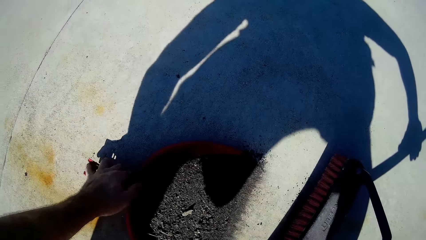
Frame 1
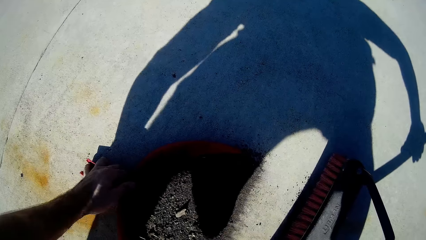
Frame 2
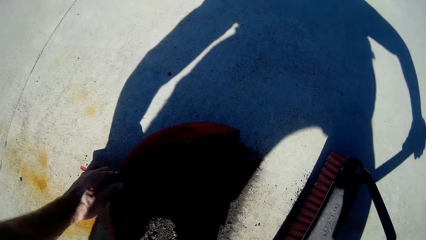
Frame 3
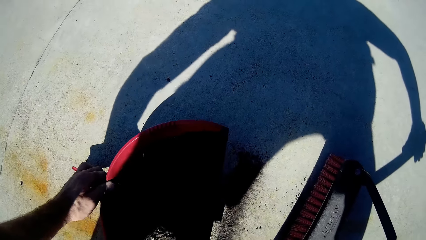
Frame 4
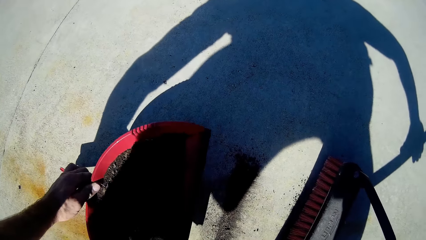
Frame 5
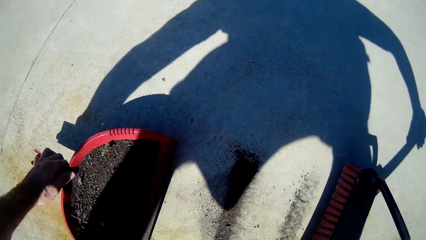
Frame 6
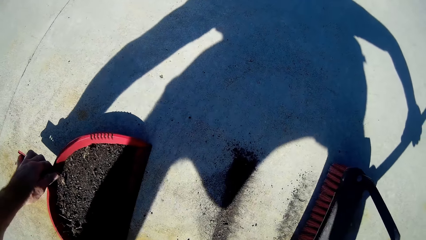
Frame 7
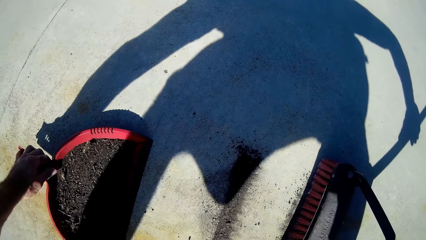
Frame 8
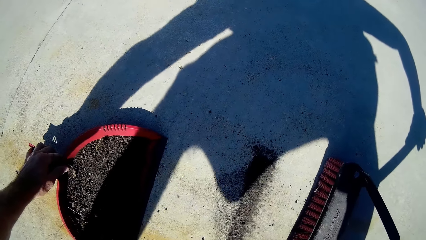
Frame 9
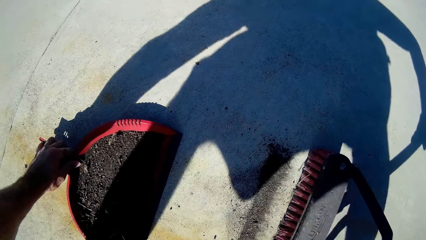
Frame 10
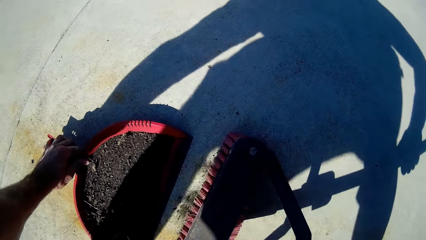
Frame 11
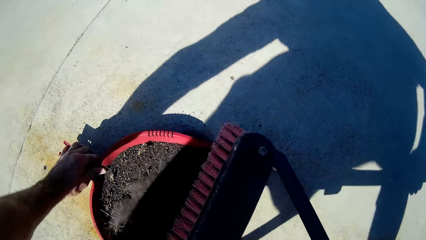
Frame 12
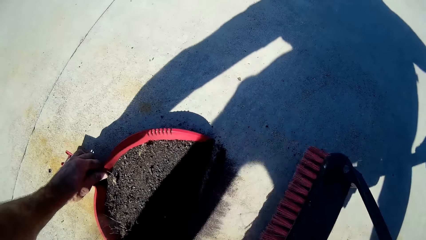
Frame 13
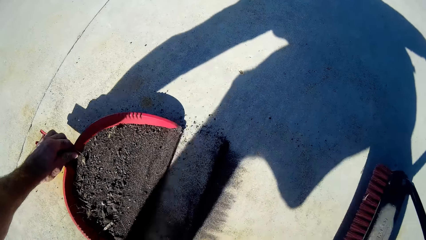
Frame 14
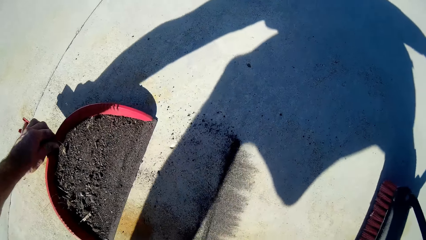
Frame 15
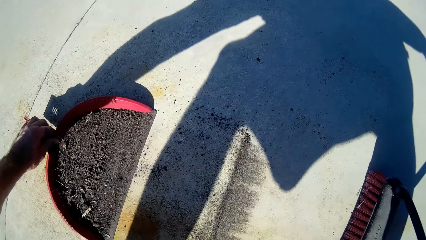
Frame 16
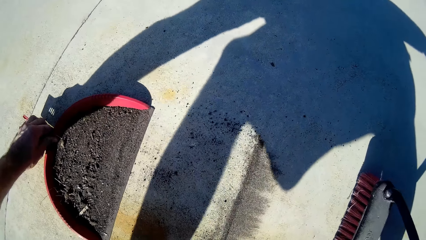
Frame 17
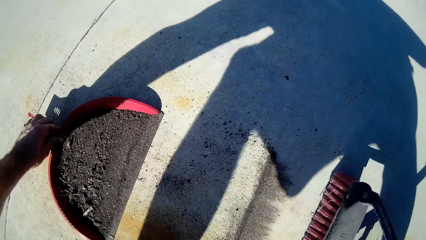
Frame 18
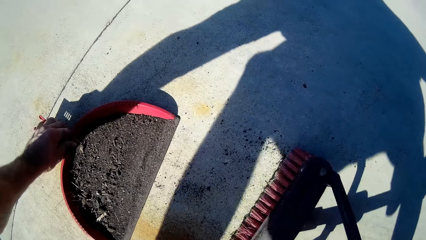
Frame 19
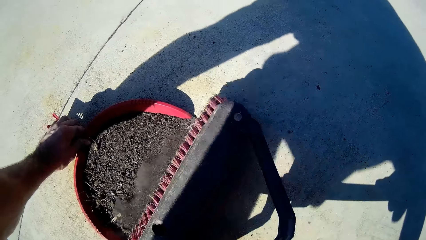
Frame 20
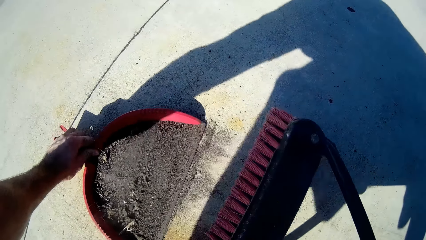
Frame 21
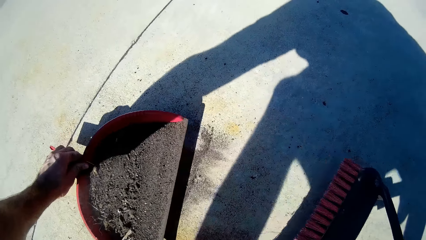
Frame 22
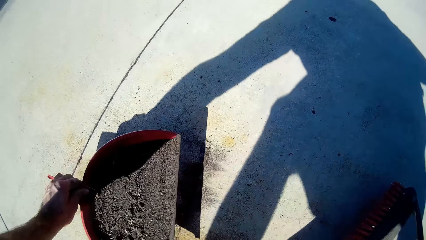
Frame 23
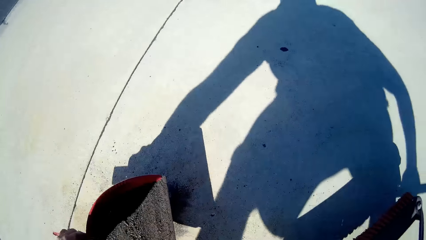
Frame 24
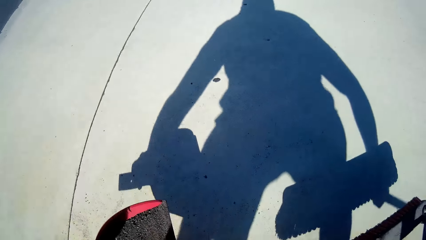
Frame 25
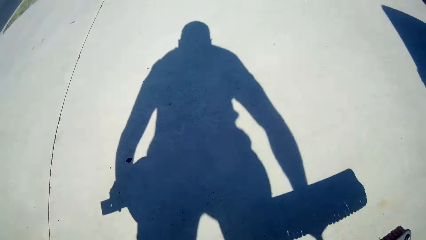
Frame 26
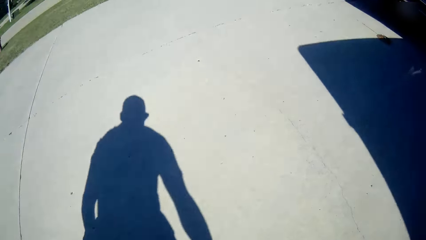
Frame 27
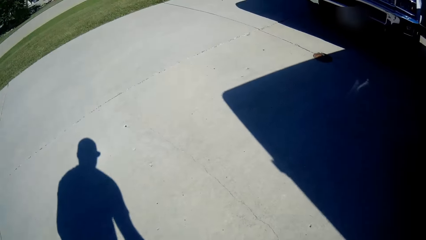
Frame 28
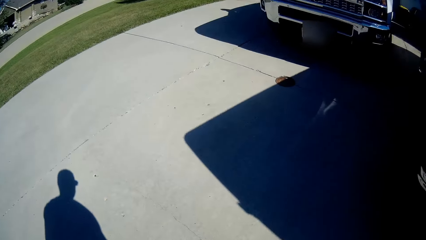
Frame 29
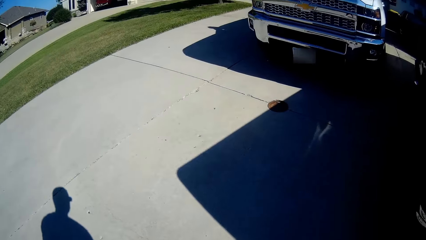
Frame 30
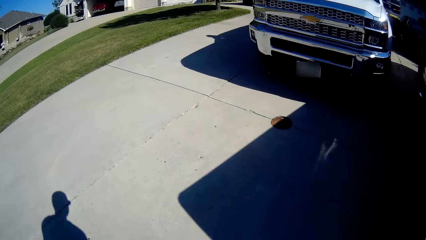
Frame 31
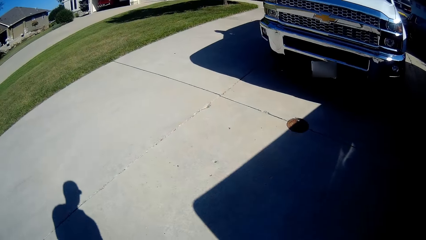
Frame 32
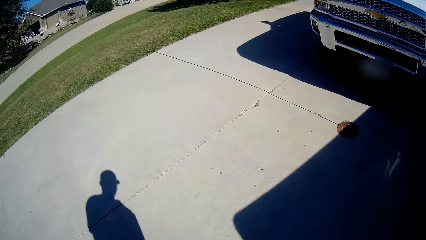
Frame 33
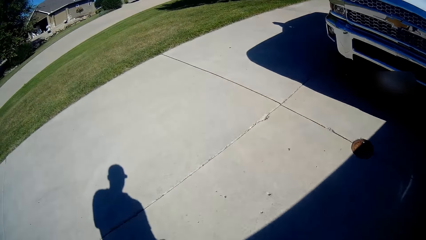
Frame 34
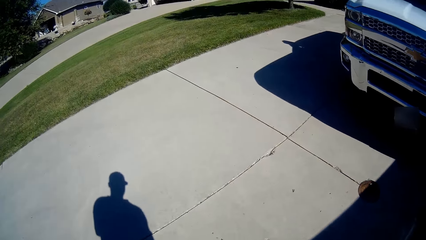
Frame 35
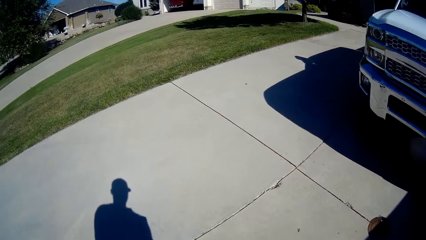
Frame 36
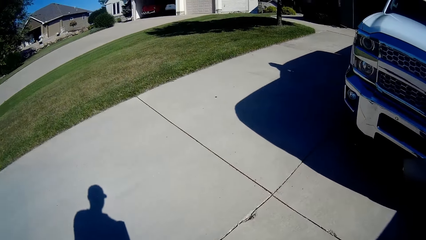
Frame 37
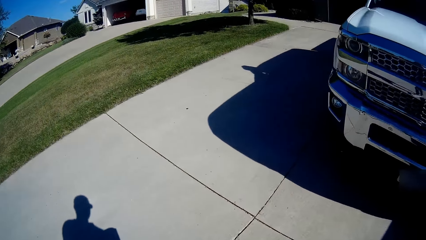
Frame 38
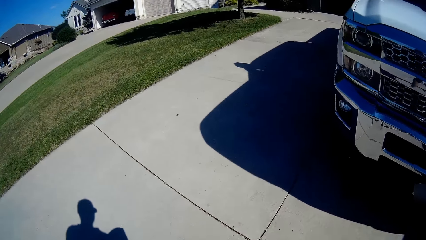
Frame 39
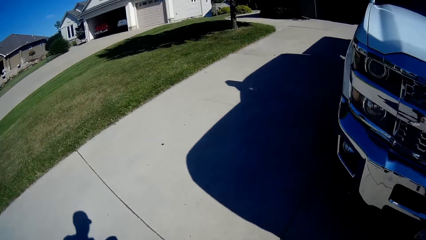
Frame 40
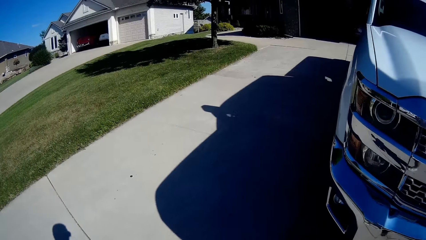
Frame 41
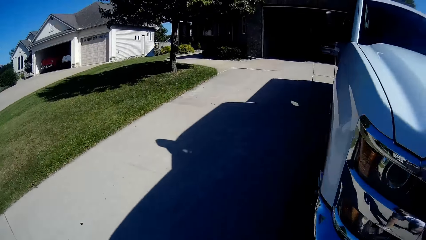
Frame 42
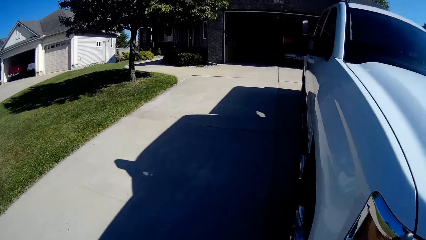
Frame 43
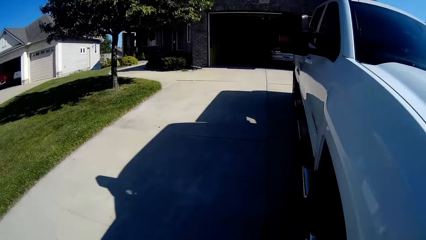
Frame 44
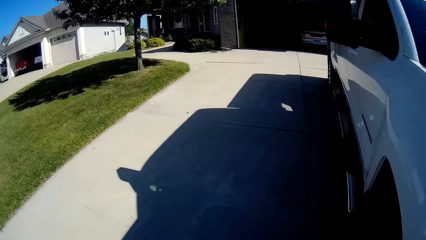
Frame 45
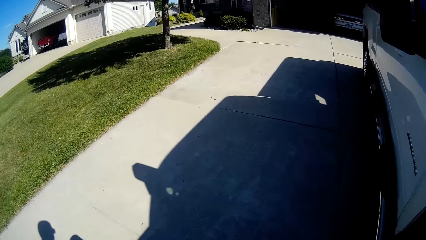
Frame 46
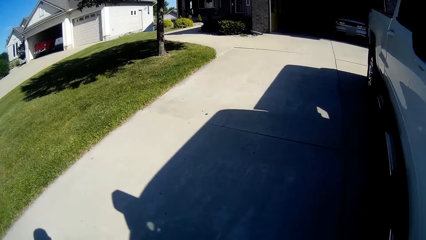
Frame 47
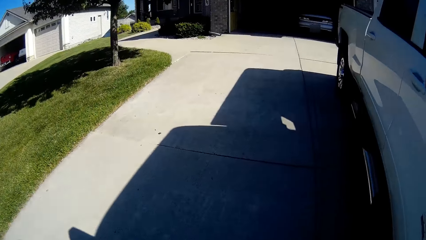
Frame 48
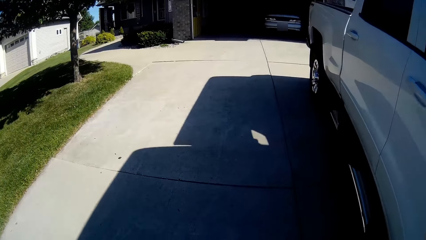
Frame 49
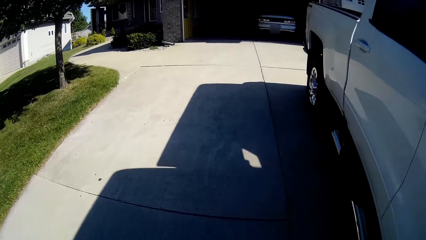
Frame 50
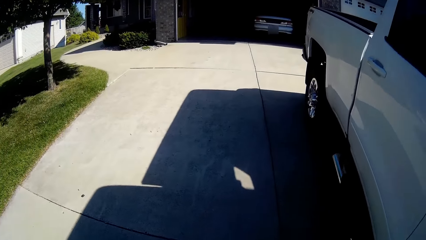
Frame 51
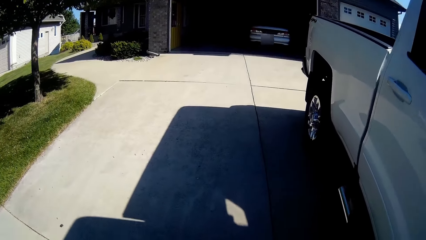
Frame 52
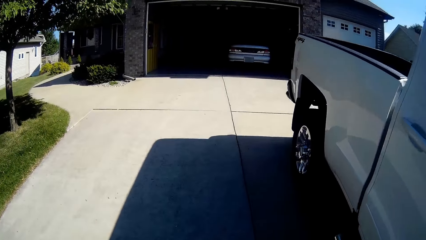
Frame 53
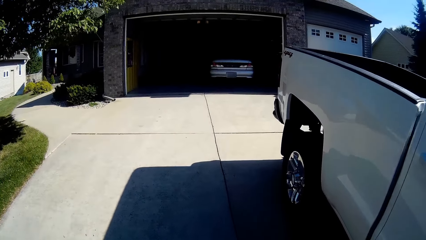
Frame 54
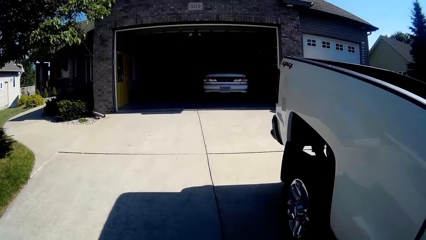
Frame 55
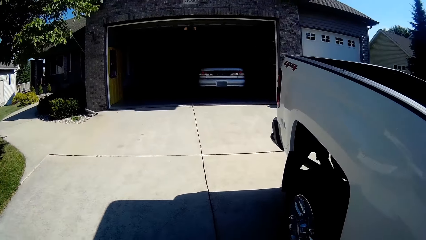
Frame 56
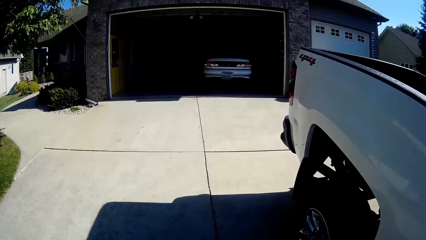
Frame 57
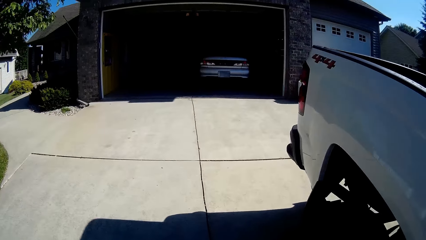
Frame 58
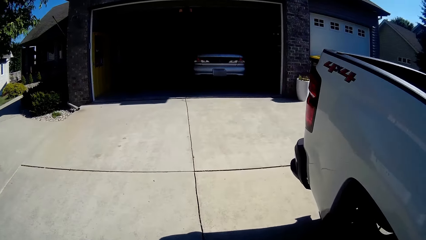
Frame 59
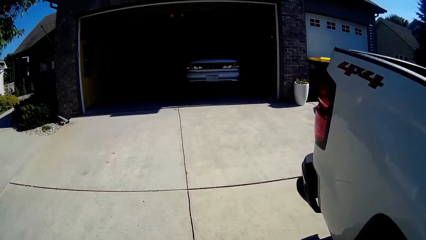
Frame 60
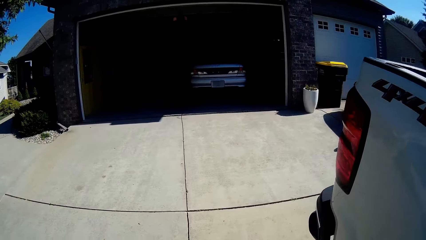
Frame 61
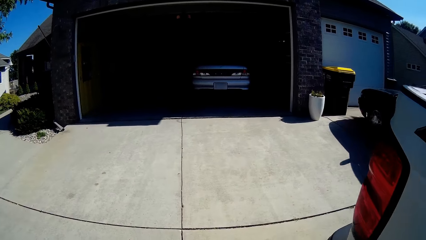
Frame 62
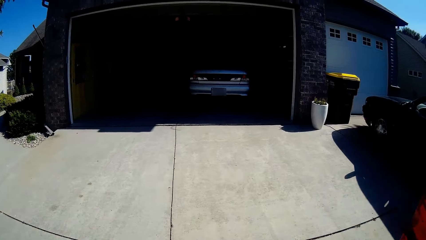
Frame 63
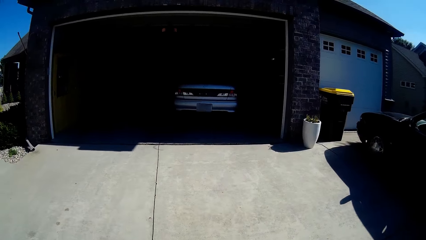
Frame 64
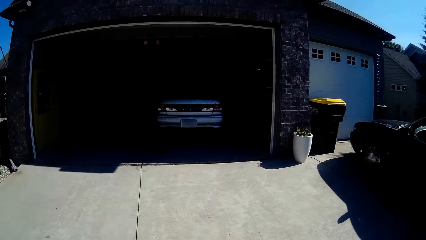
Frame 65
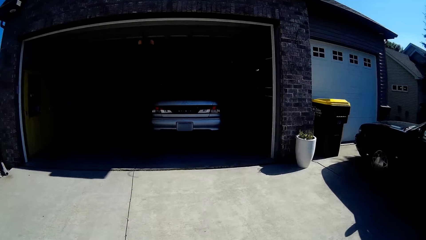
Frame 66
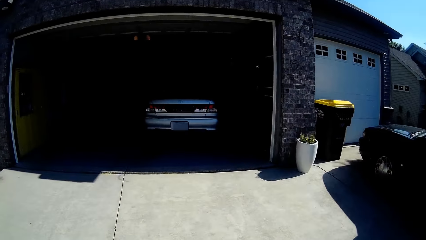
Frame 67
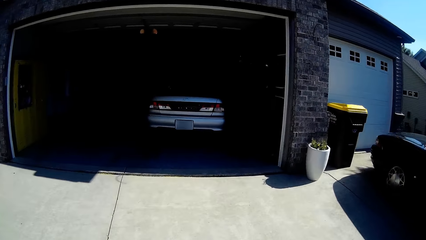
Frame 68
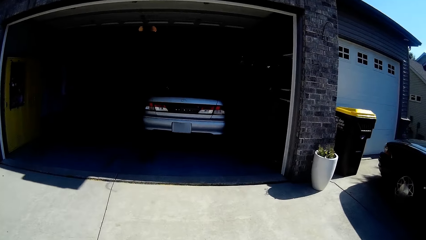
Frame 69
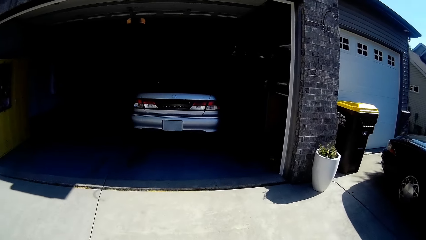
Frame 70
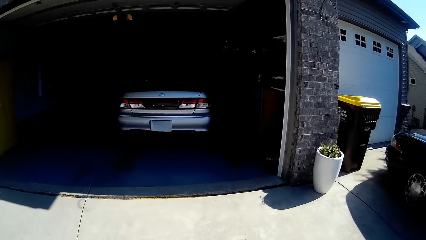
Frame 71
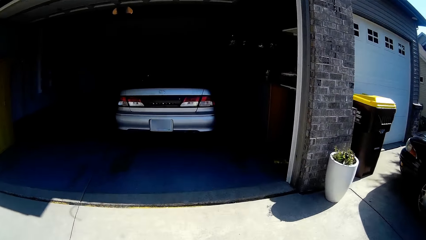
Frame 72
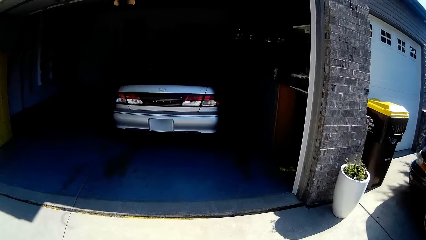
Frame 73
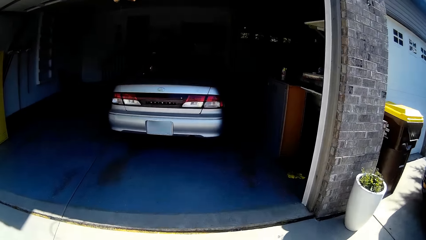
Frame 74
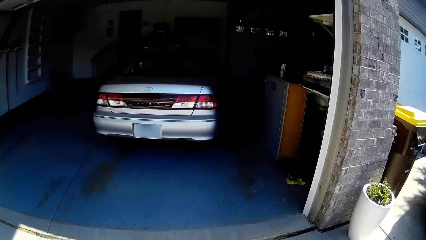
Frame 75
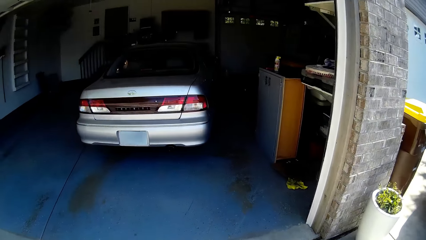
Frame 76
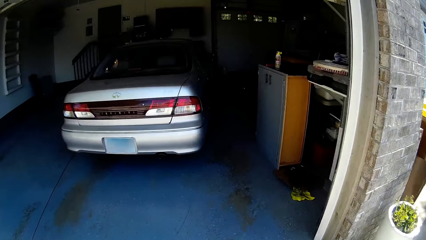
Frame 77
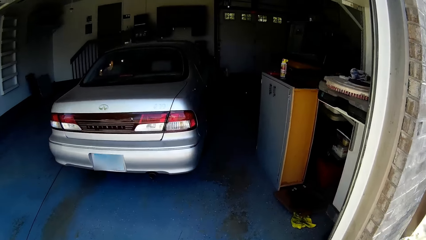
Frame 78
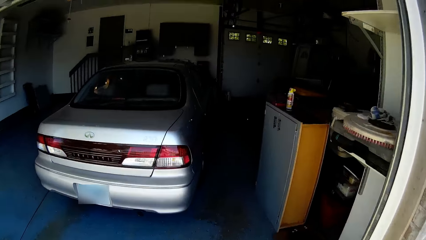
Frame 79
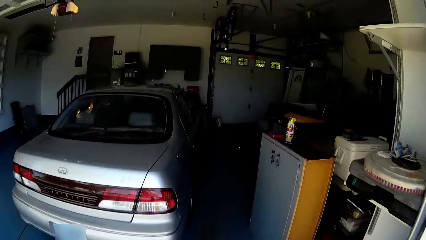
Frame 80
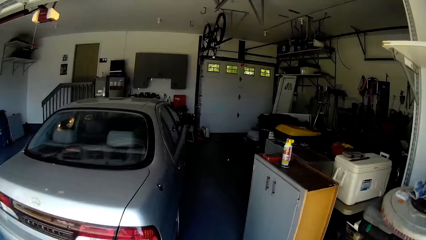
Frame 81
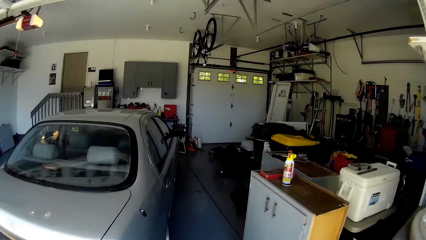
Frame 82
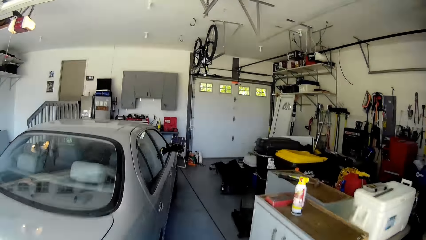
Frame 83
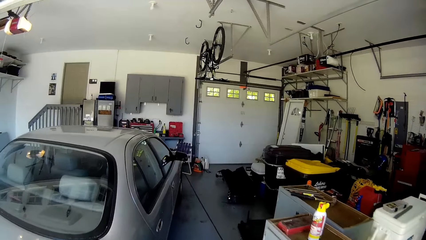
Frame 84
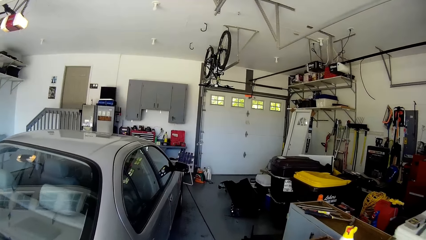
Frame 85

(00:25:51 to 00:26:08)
The camera wearer picks up the dirt collector with the left hand. They push the dirt in the dirt collector with the hard broom. They walk around the parking.
